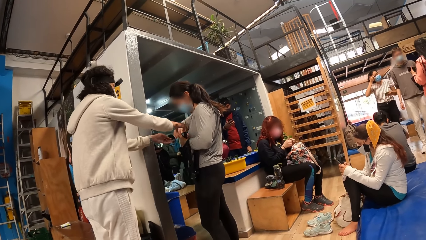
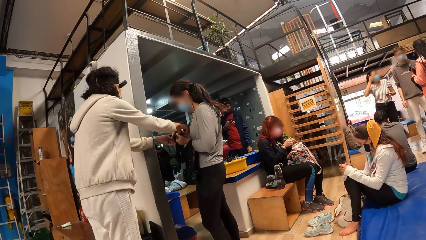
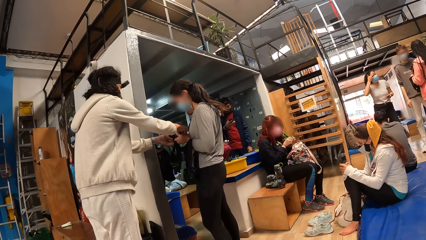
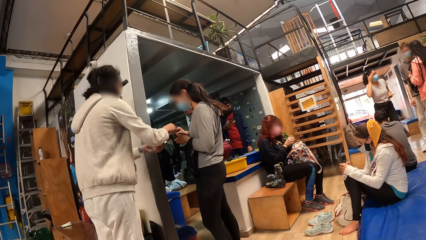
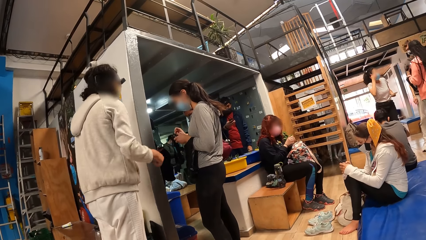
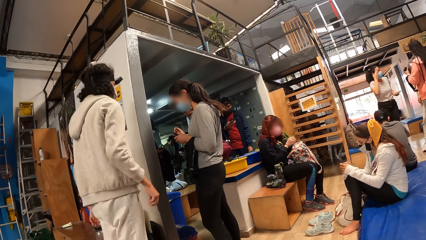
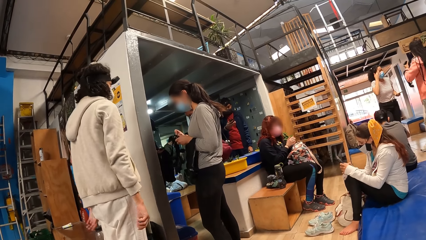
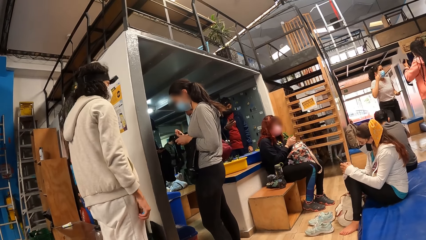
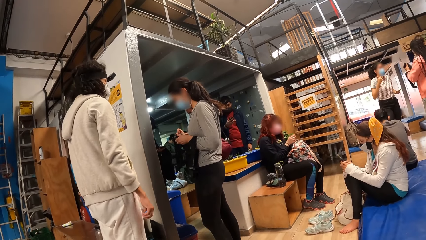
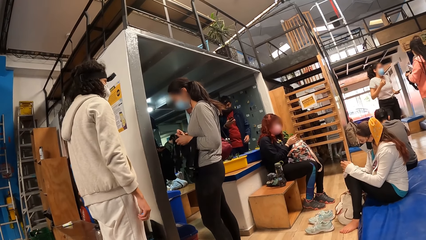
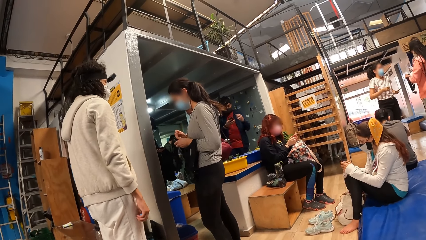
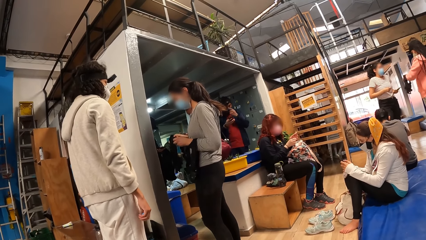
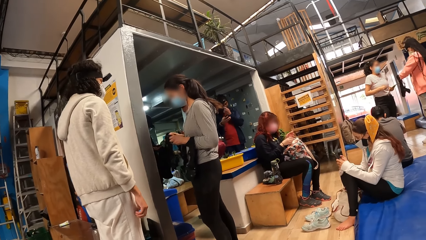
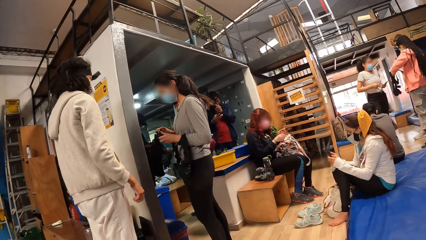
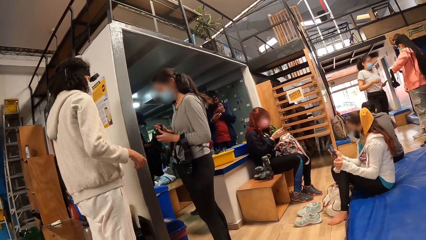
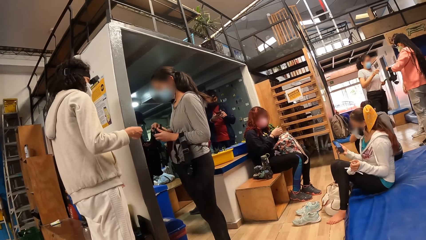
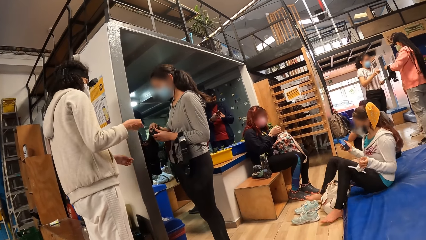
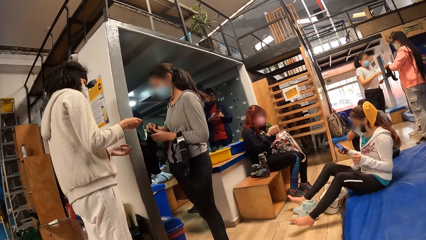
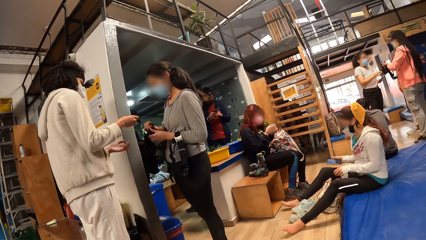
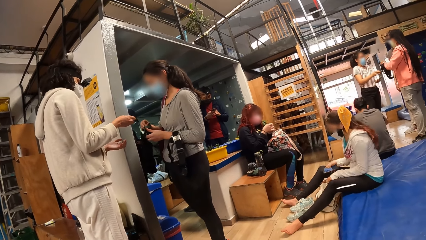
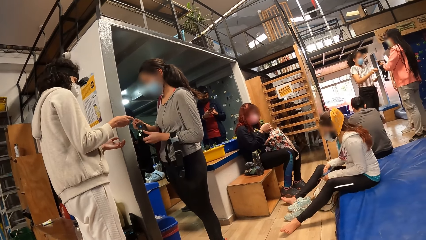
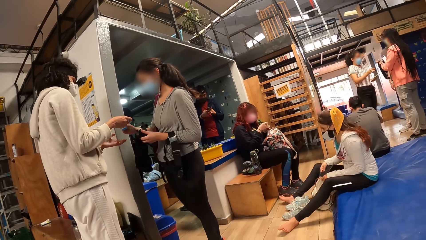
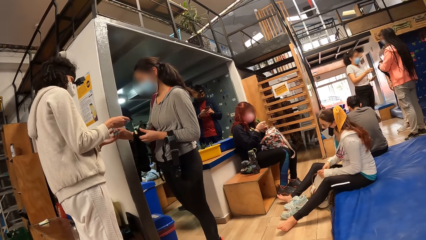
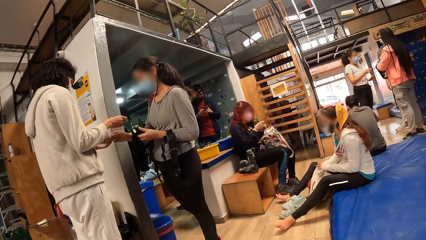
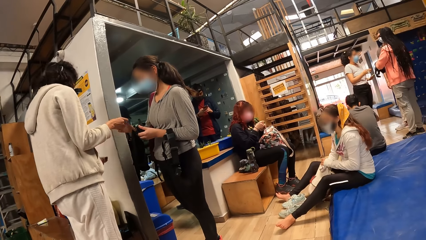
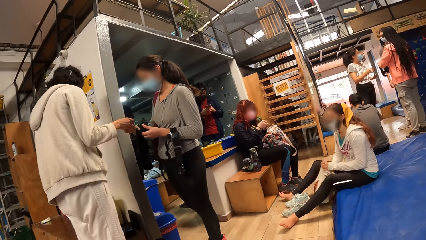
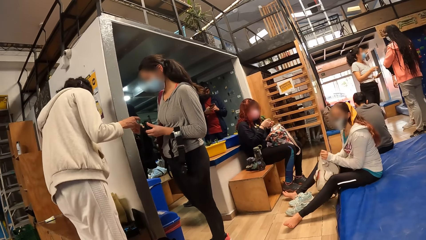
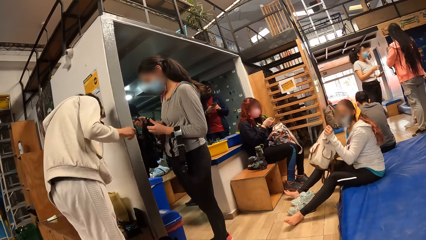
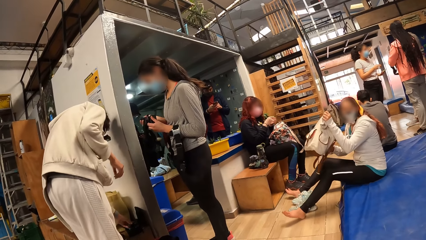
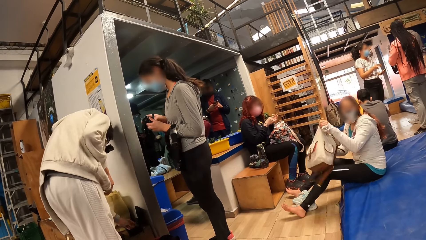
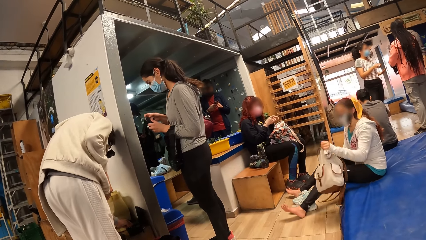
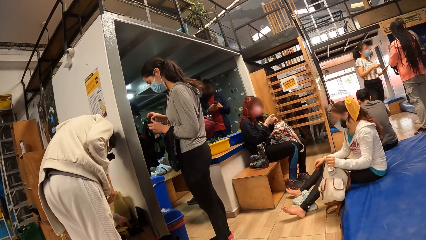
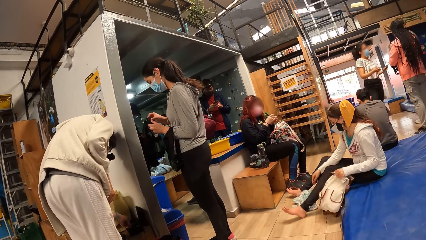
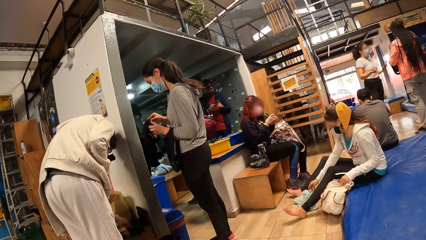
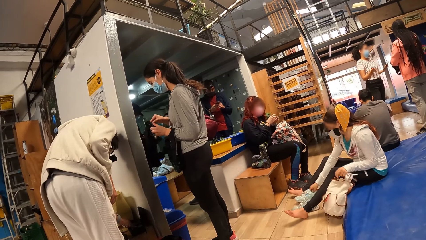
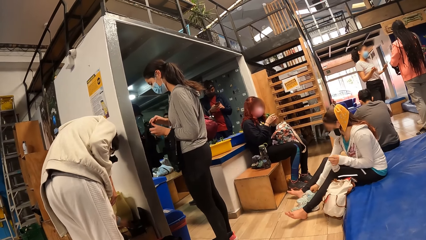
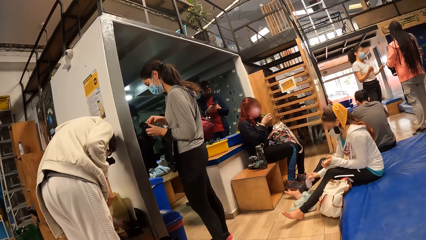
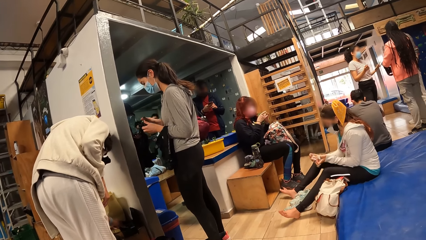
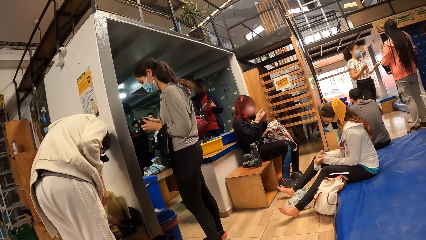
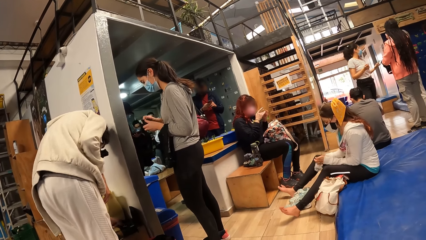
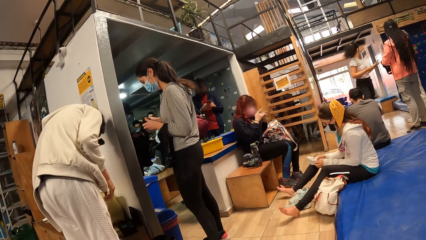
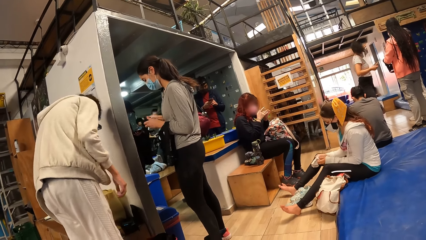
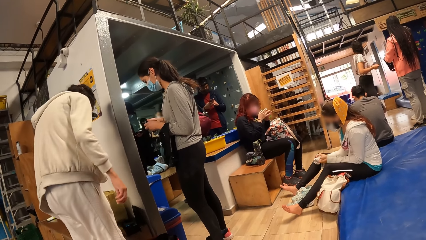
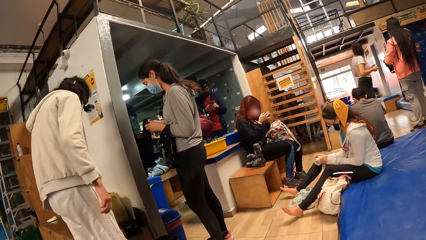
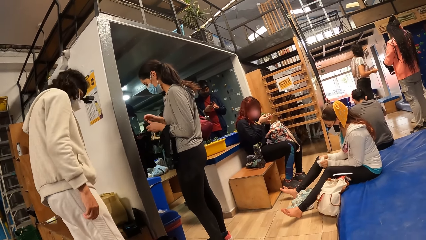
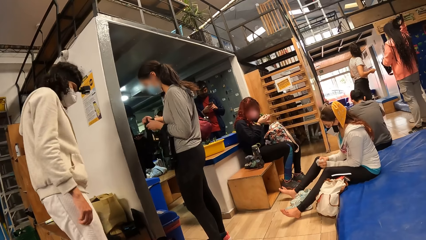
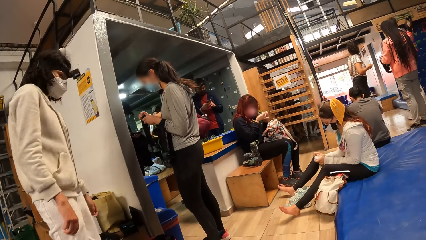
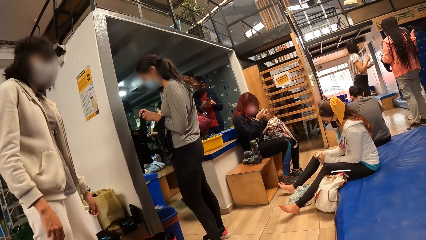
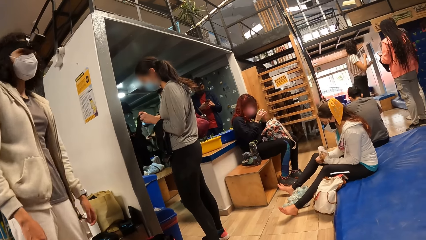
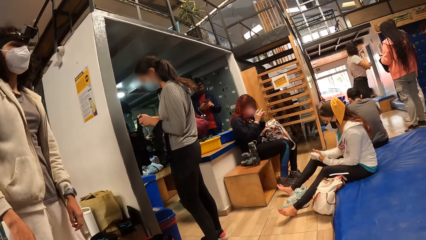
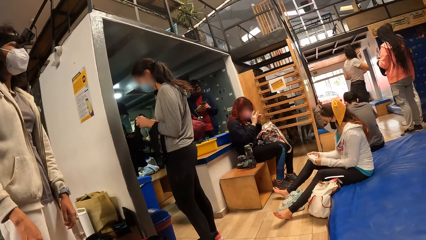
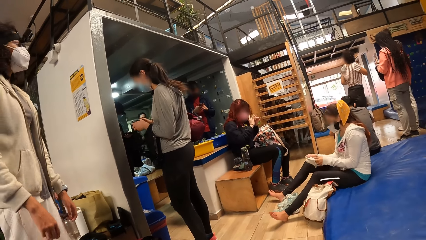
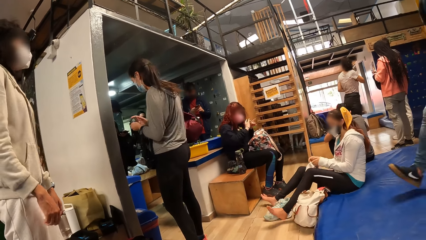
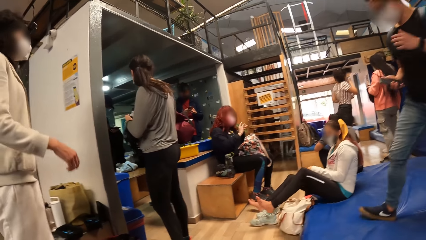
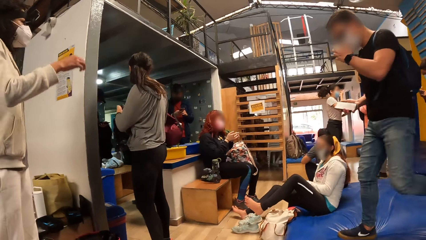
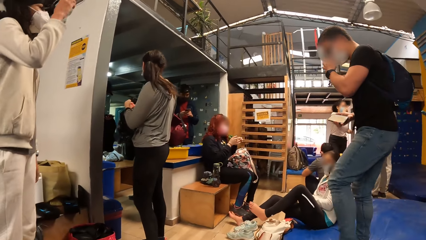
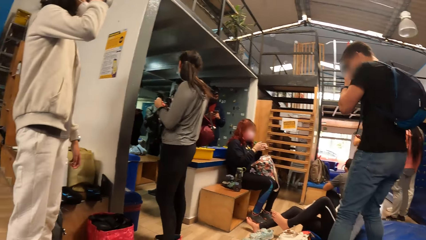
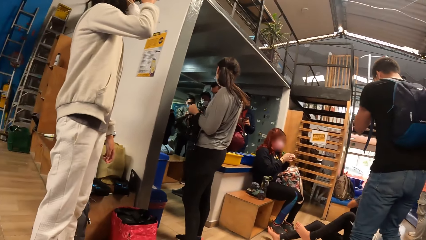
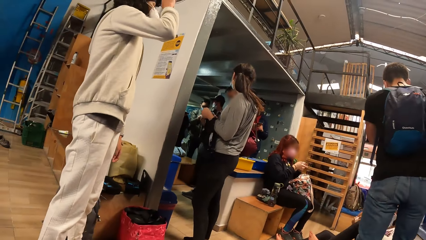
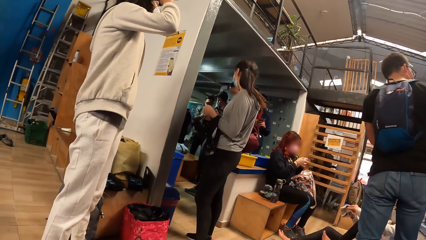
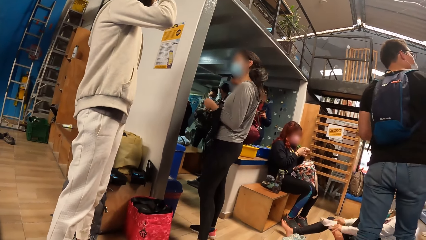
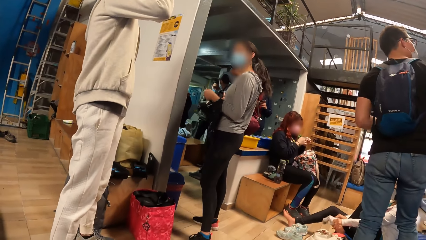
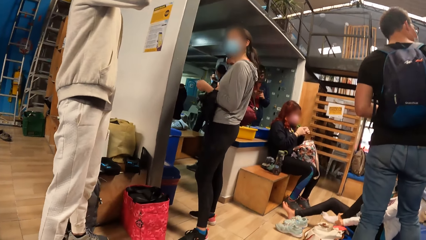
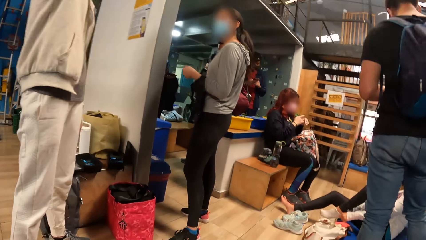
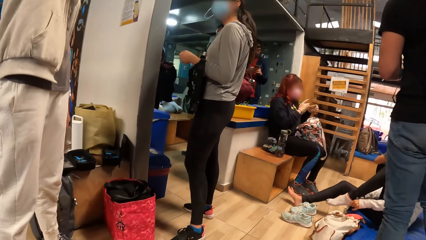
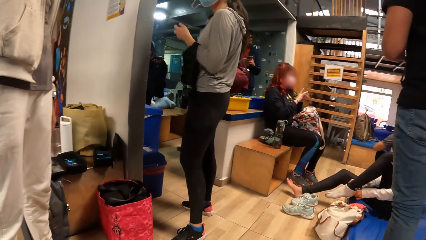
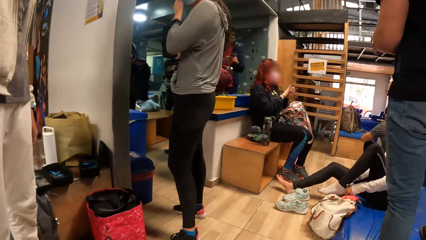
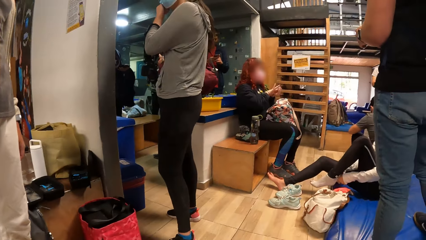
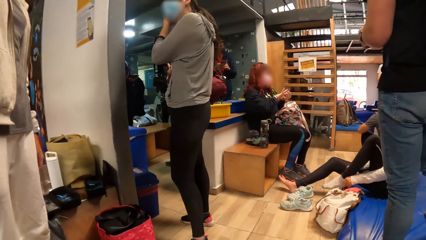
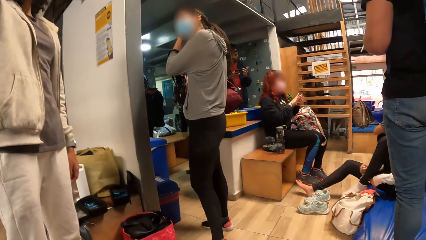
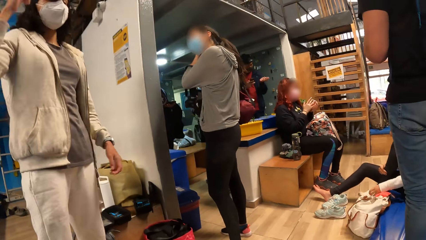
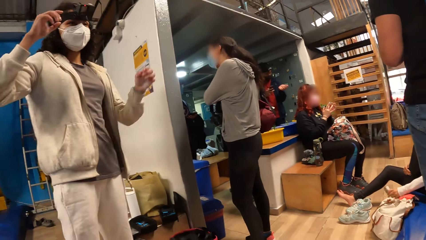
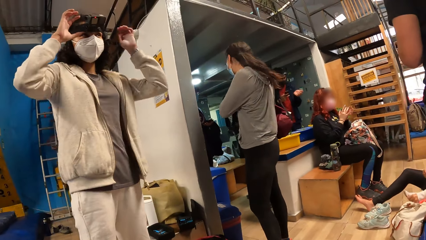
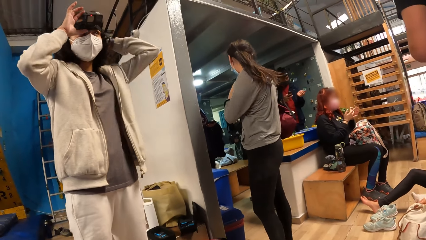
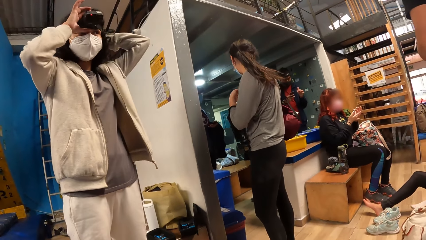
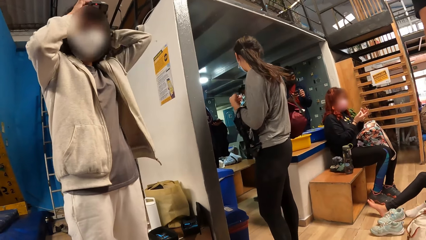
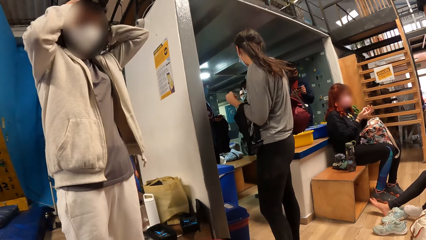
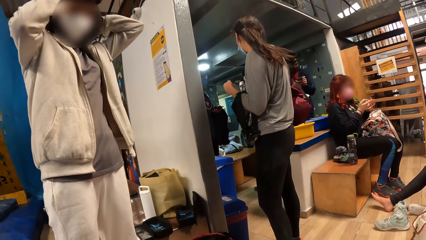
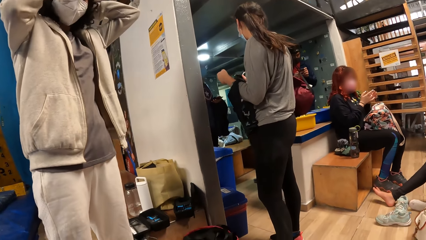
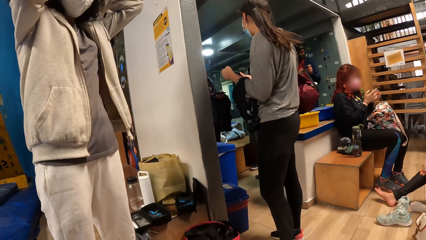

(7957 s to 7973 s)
A woman touches the head gear with both hands. A person interacts with another person. Another woman takes out a battery in the camera with her right hand. A third woman wears the head gear on her left hand. A fourth woman holds the white bag on the floor with her left hand and puts the phone in the white bag on the floor with her right hand. The second woman passes the battery to the first woman with her right hand. The first woman collects the battery with her left hand. The second woman collects a battery from the first woman with her right hand. The fourth woman picks up the white bag from the floor with her left hand. The first woman places the battery in the bag on the bench with her left hand. The fourth woman places the white bag on the floor. The second woman places the battery in the camera with her right hand. The fourth woman picks up a sock on the shoe on the floor with her right hand and adjusts the sock with both hands. The first woman adjusts the head gear with both hands. A third person walks in the room. The fourth woman wears the sock on her left leg with both hands. The camera wearer turns in the room. The first woman adjusts the head gear with both hands.
